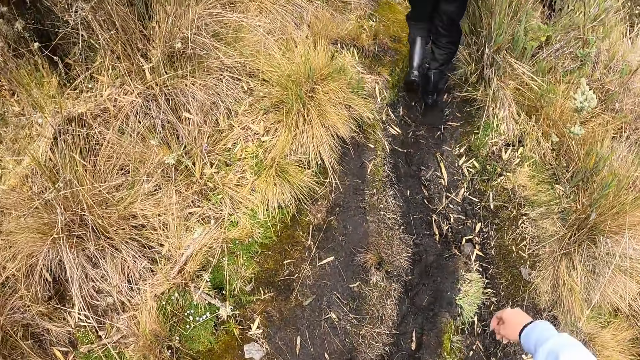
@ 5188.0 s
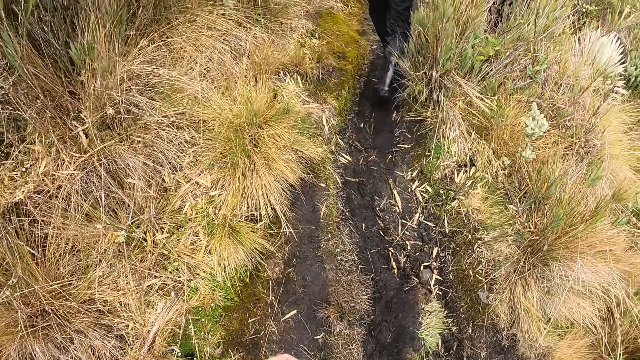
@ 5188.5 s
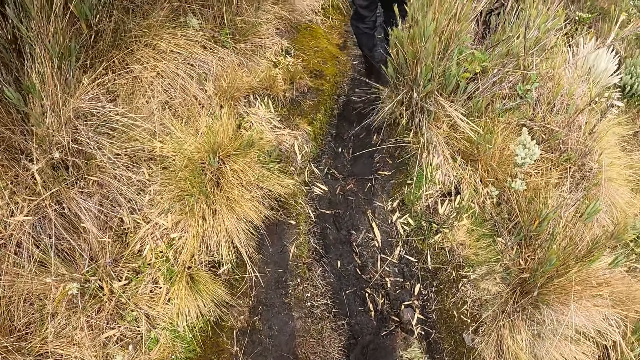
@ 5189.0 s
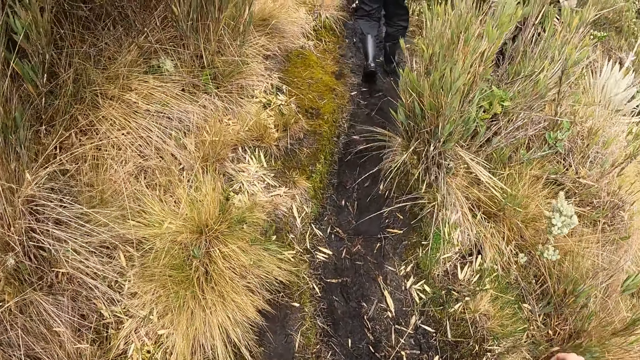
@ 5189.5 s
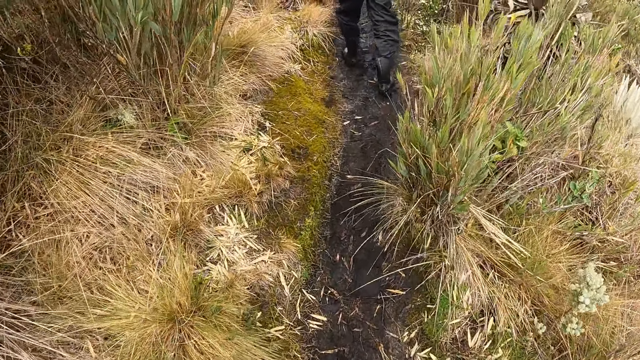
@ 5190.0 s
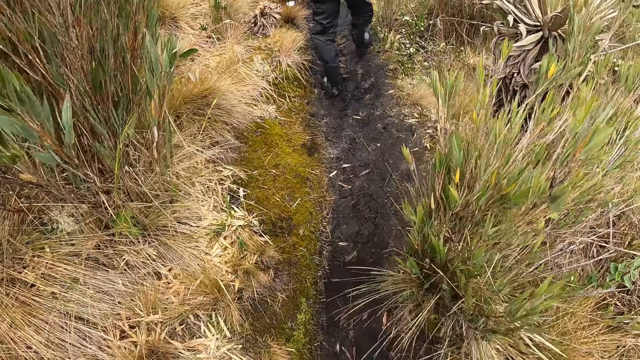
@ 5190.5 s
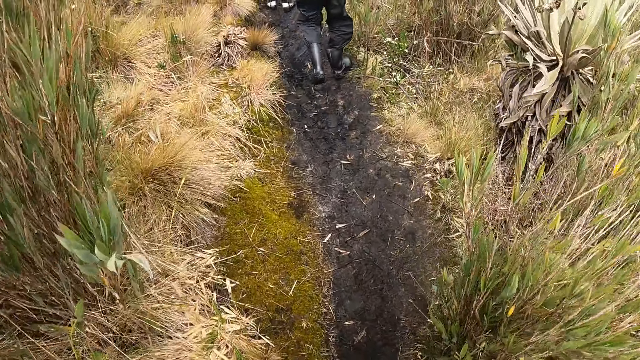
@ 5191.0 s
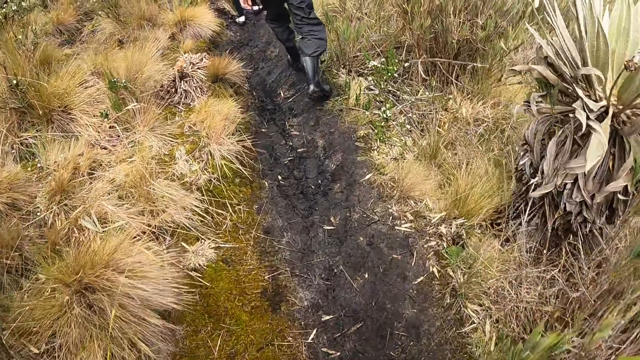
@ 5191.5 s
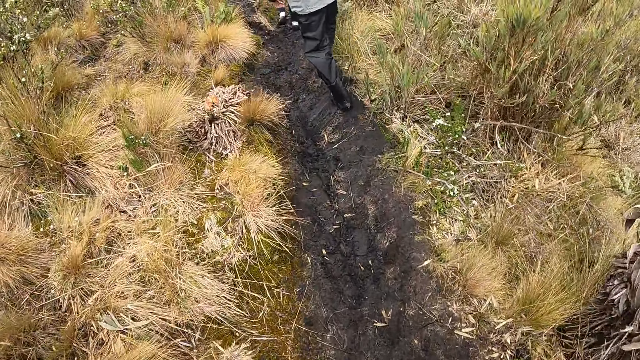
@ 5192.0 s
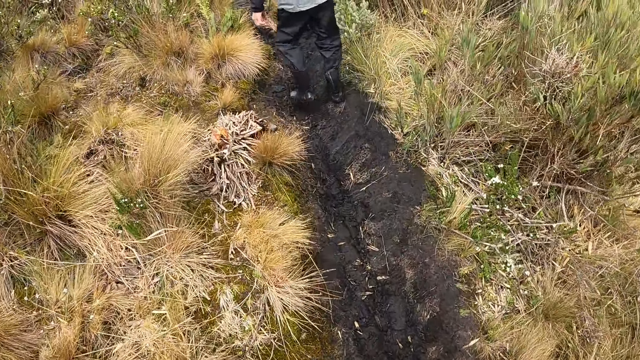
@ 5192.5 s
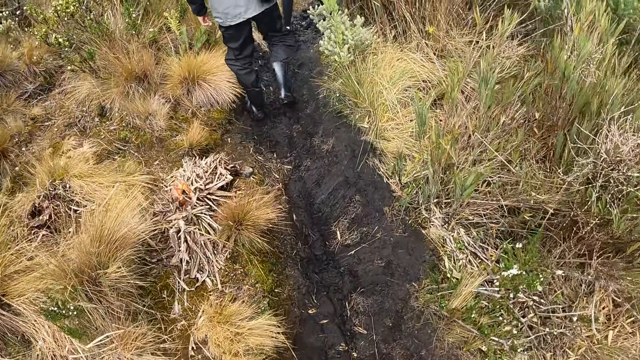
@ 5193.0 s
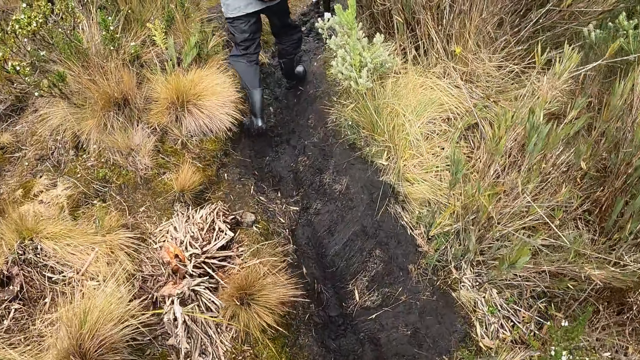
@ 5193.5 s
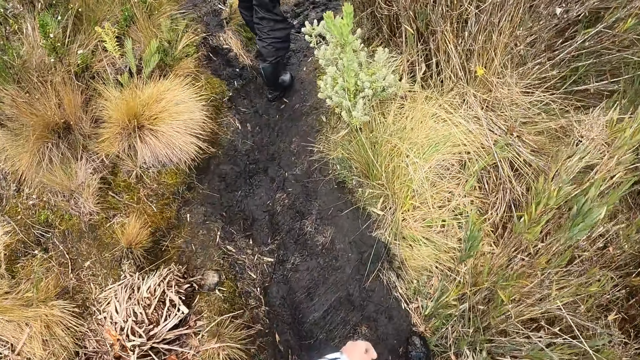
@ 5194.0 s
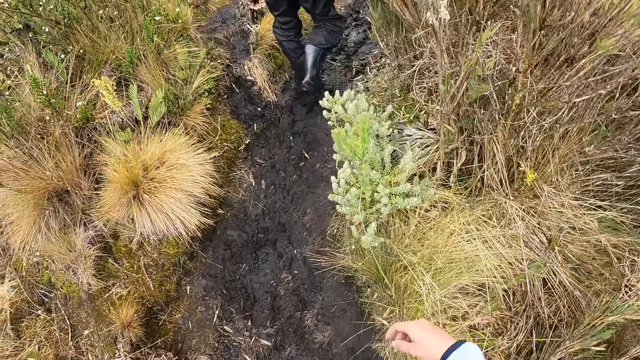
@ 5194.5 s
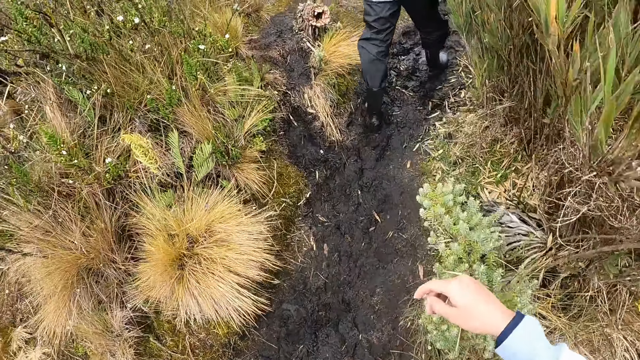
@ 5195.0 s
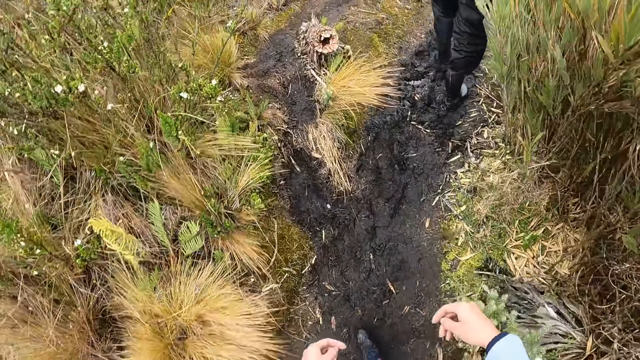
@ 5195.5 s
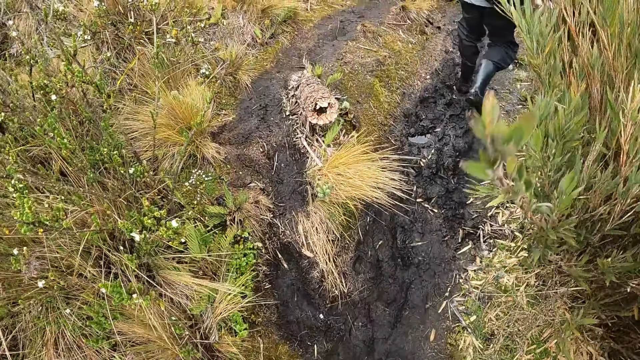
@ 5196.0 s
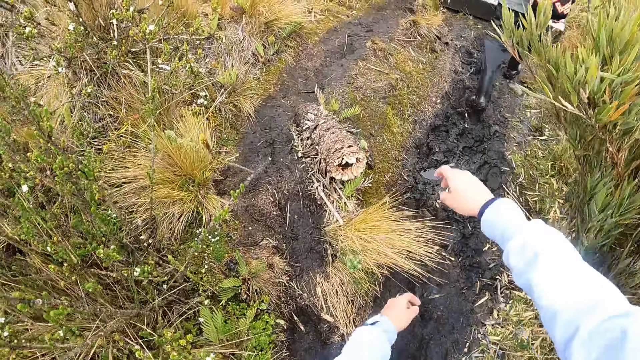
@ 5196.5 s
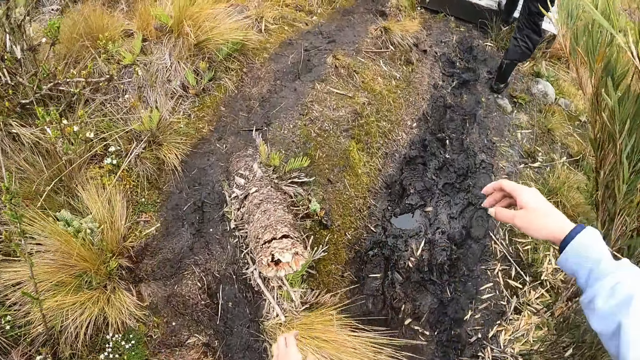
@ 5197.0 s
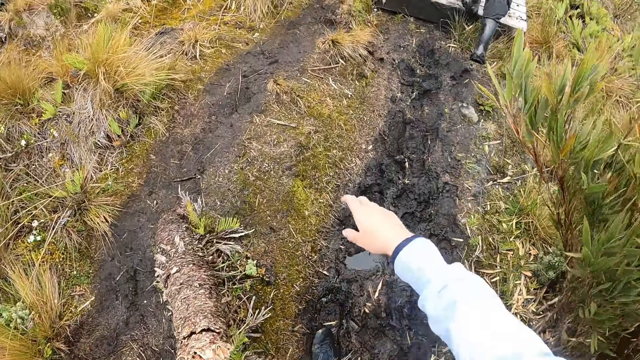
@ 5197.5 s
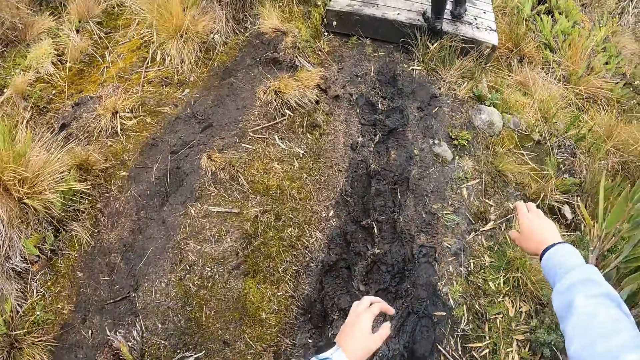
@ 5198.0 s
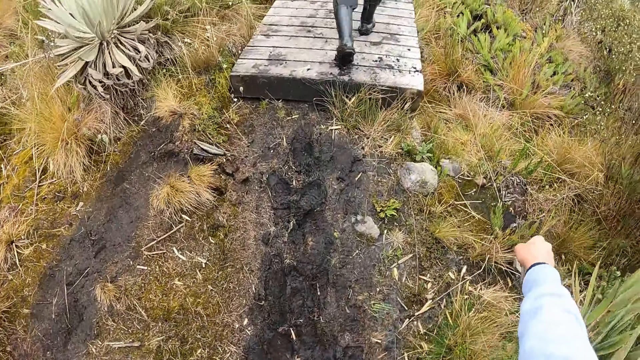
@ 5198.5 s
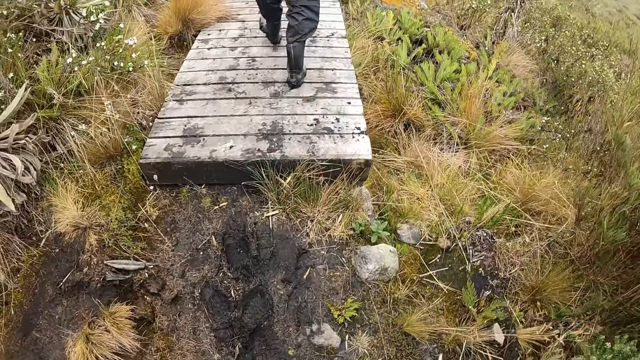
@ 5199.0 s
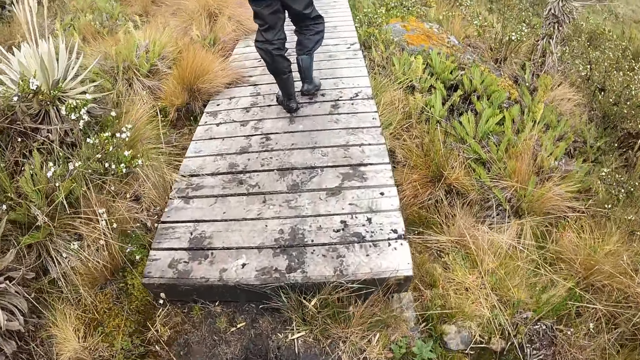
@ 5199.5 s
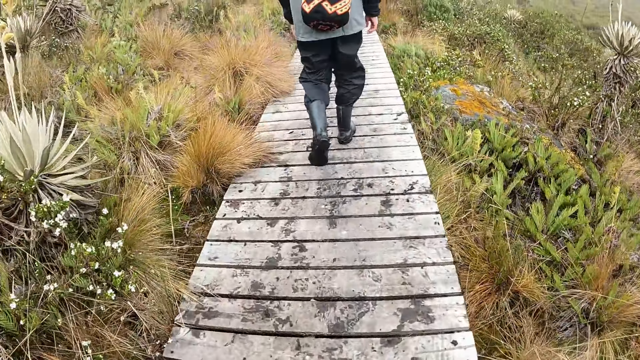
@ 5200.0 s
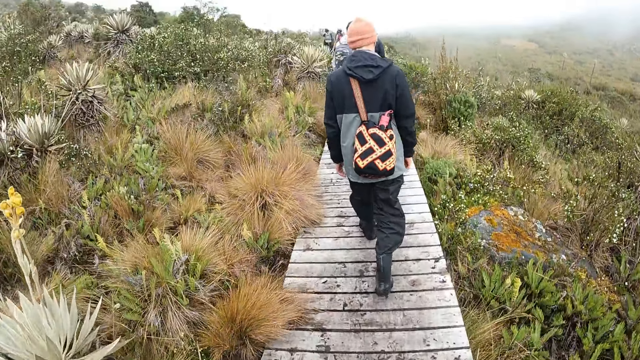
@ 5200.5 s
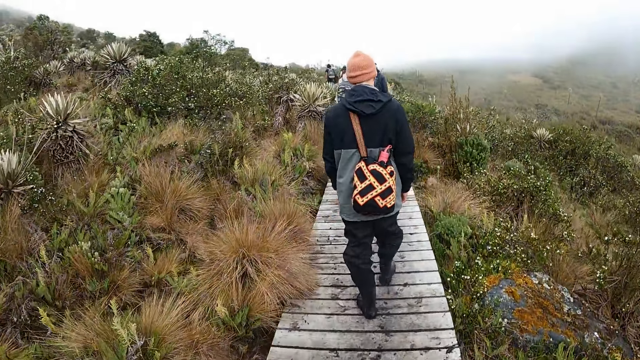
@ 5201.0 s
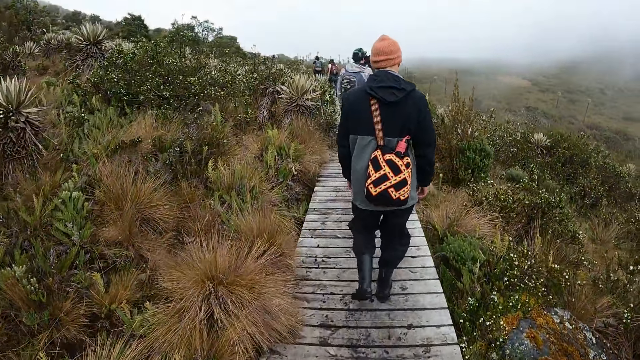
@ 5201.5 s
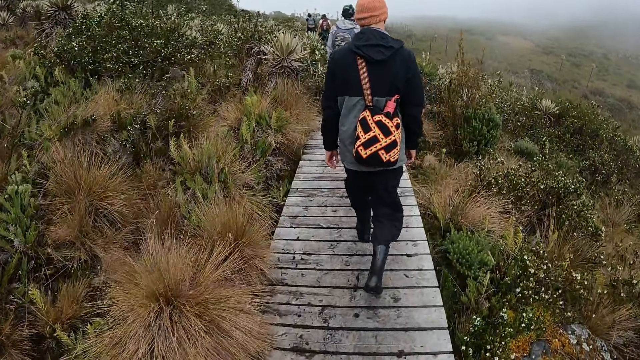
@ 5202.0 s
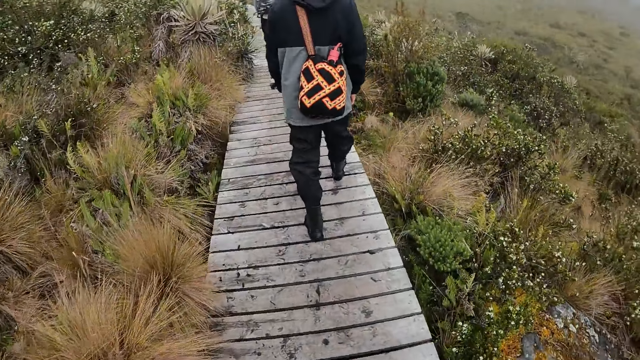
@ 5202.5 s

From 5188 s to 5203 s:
The camera wearer touches a flower with his right hand. He touches the flower again. He walks on a pathway with the group of people.

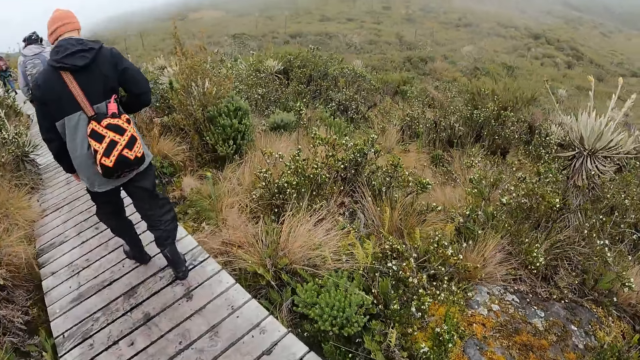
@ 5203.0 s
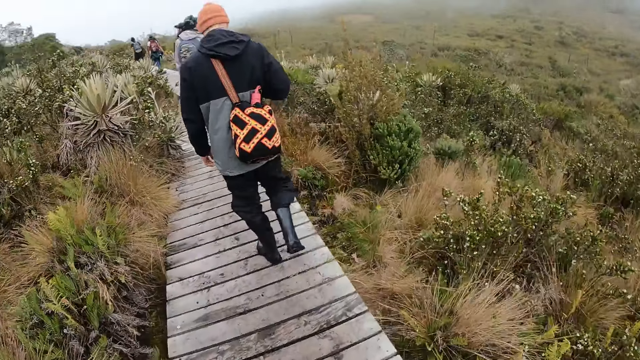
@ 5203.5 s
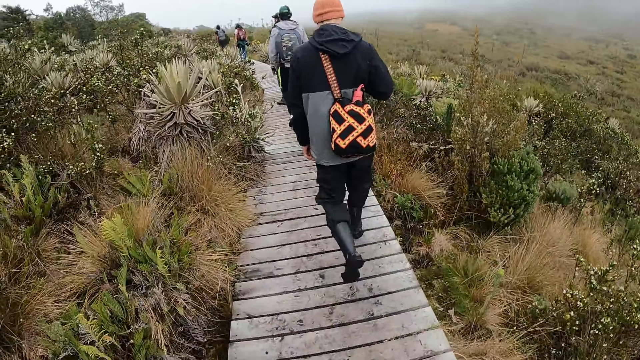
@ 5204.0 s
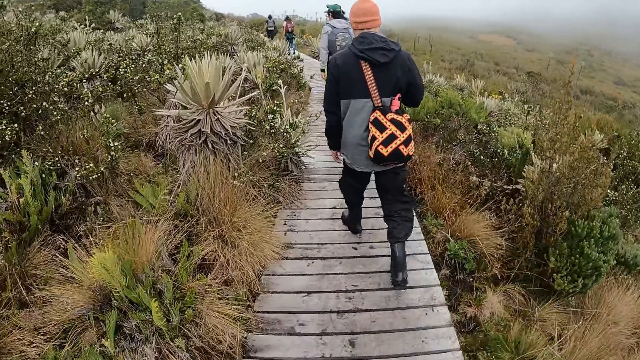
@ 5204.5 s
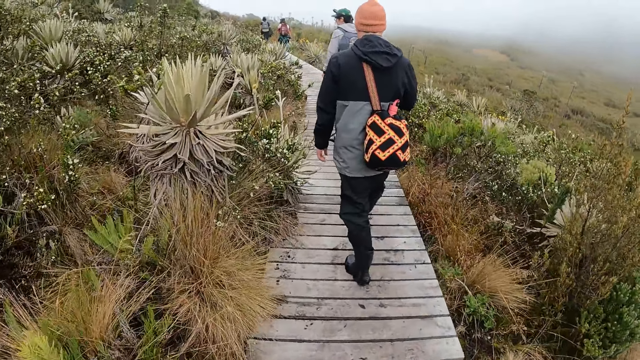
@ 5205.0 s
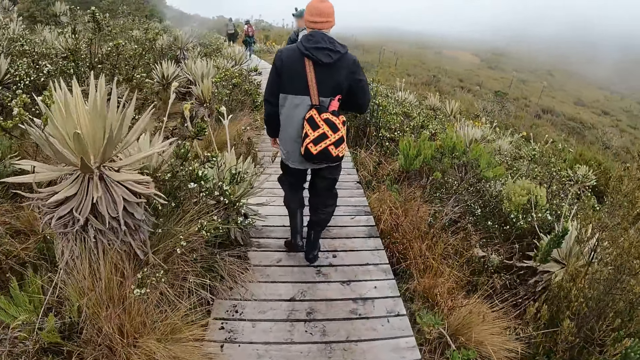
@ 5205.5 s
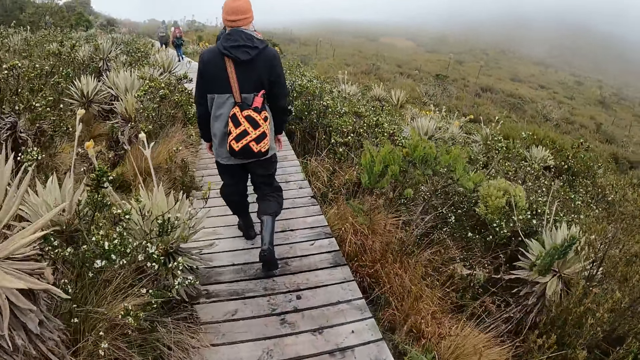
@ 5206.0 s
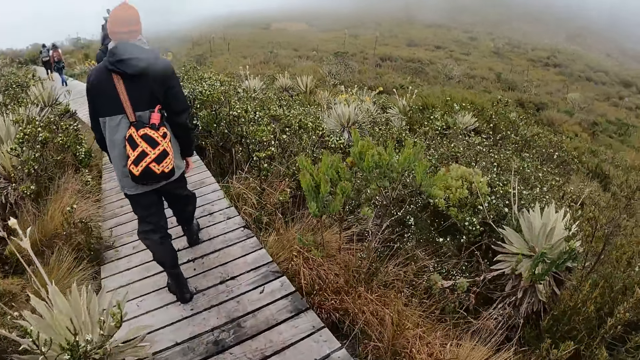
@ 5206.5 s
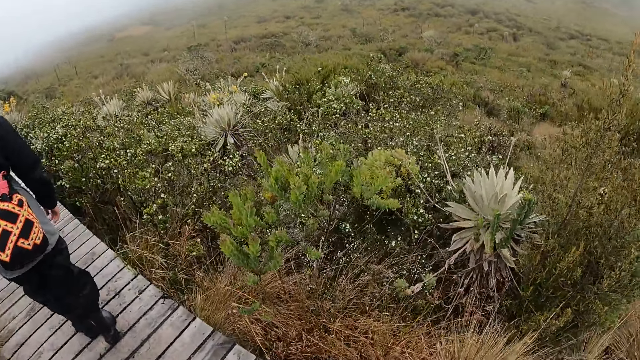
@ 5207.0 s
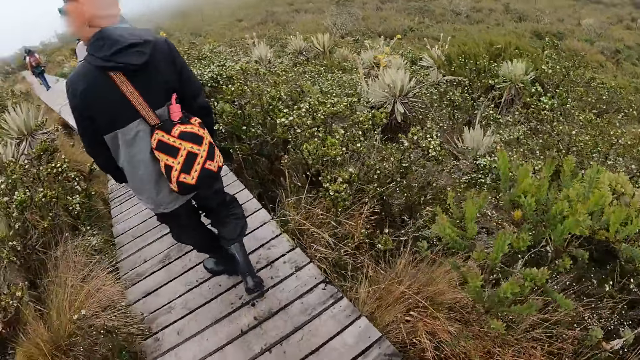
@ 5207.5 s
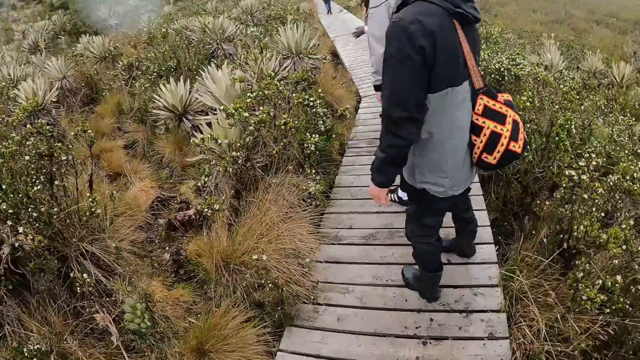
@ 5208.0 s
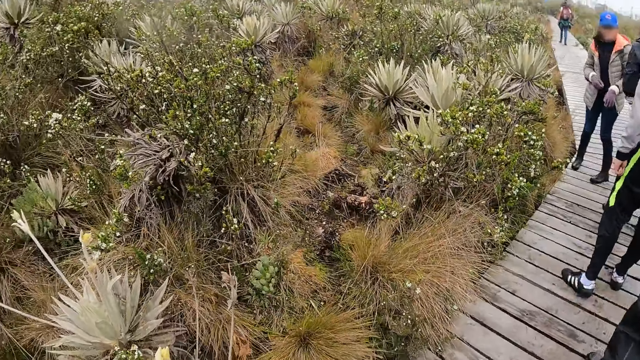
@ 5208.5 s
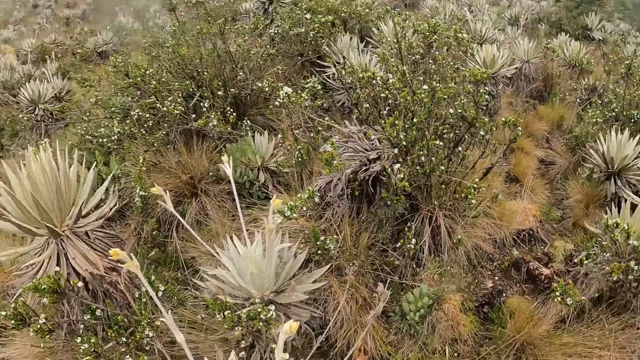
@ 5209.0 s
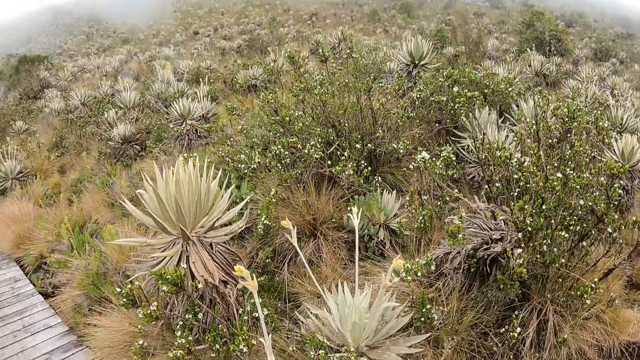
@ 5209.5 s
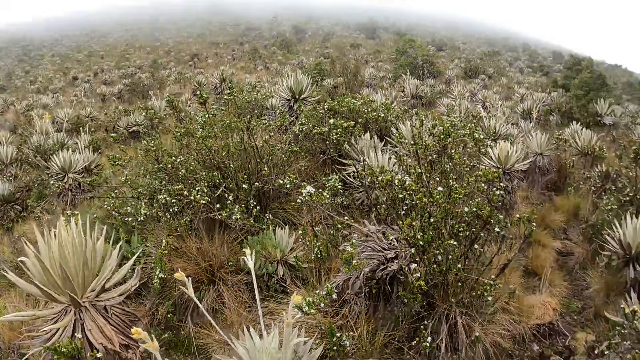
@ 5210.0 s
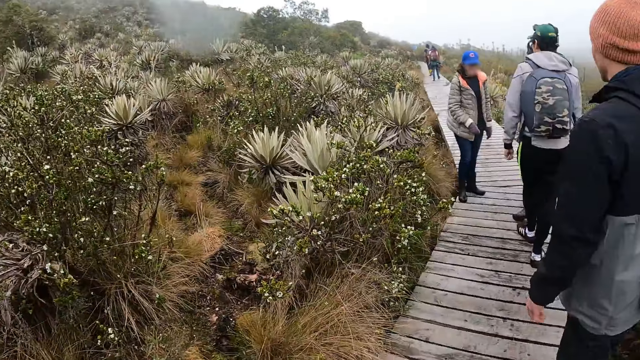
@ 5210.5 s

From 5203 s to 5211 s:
The camera wearer looks around.
